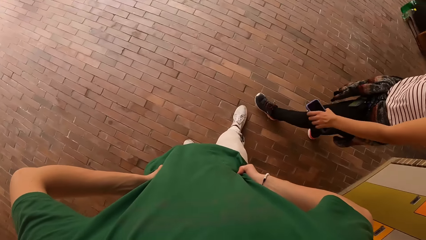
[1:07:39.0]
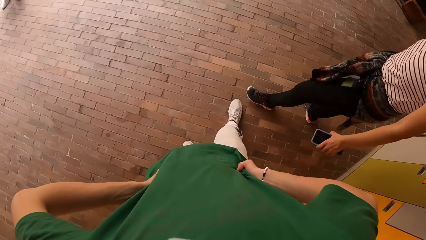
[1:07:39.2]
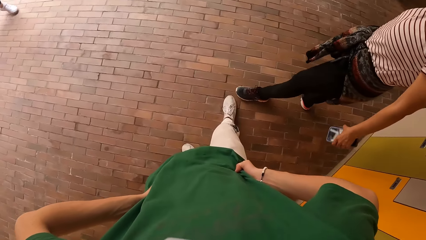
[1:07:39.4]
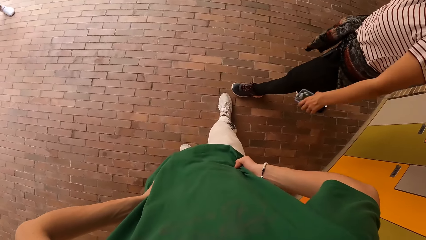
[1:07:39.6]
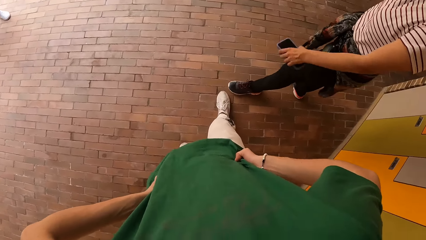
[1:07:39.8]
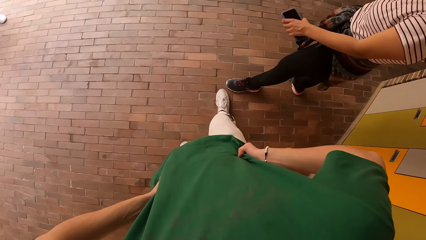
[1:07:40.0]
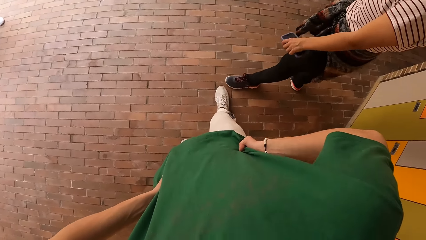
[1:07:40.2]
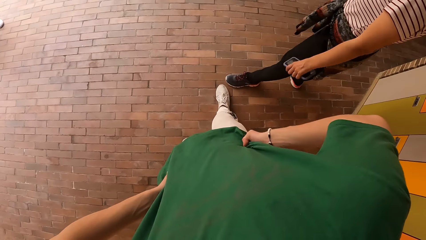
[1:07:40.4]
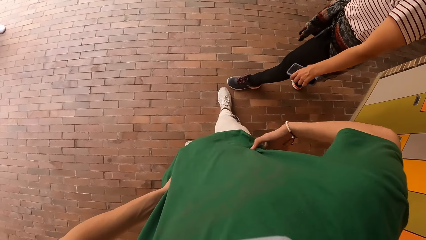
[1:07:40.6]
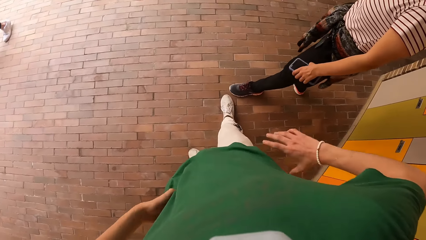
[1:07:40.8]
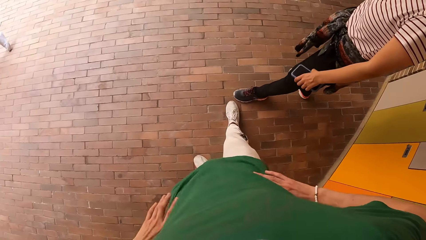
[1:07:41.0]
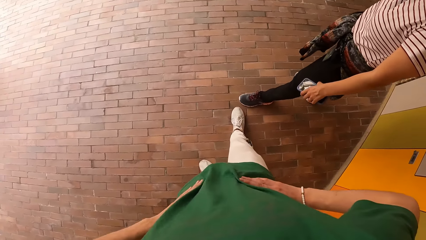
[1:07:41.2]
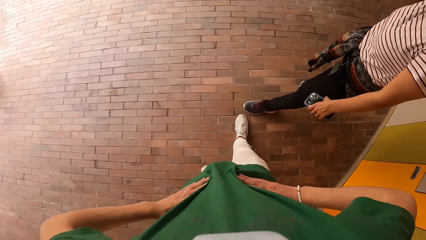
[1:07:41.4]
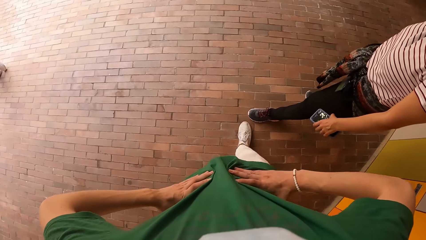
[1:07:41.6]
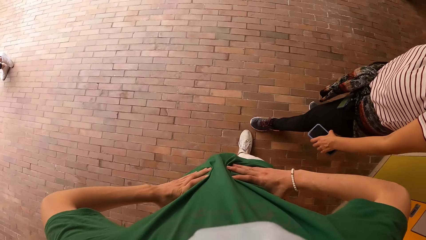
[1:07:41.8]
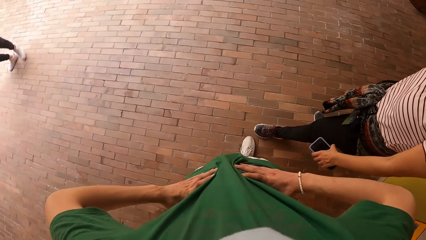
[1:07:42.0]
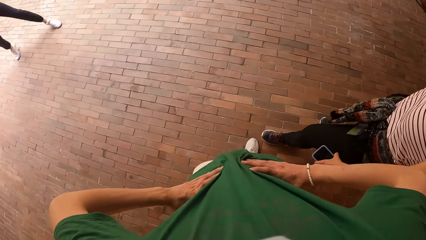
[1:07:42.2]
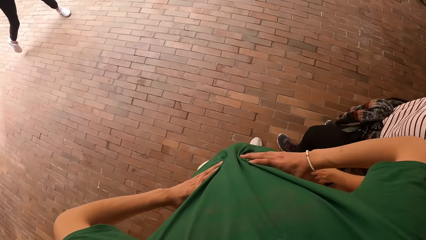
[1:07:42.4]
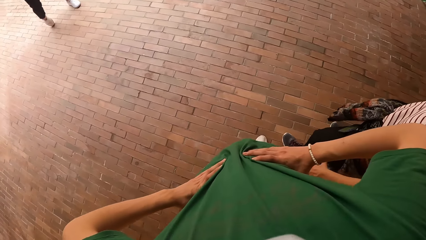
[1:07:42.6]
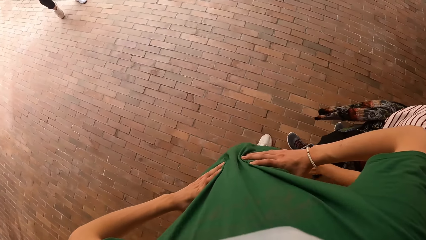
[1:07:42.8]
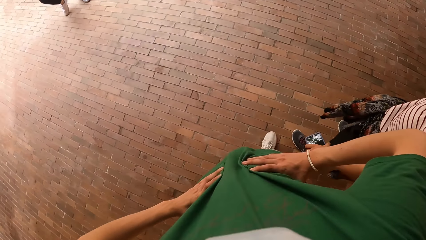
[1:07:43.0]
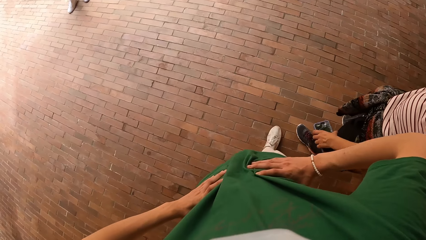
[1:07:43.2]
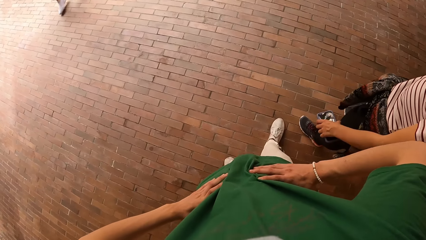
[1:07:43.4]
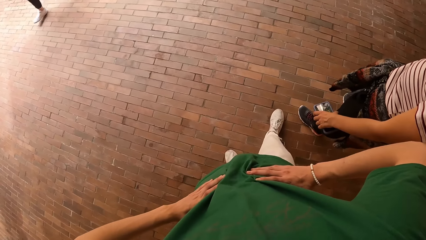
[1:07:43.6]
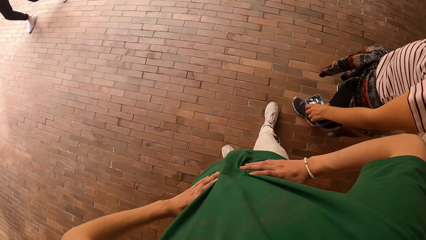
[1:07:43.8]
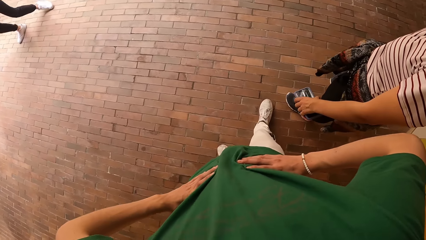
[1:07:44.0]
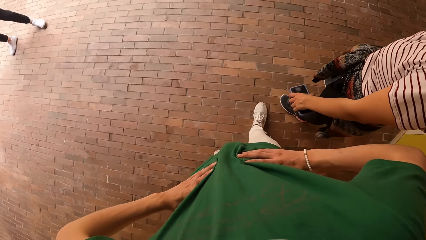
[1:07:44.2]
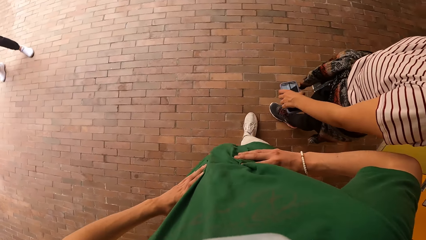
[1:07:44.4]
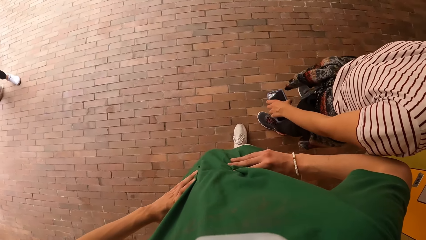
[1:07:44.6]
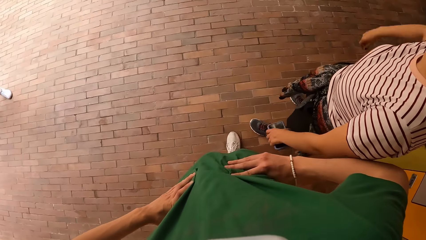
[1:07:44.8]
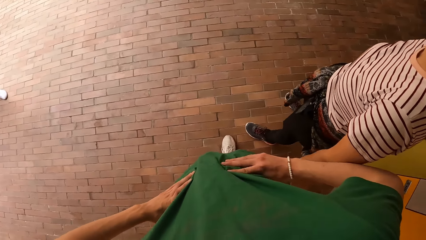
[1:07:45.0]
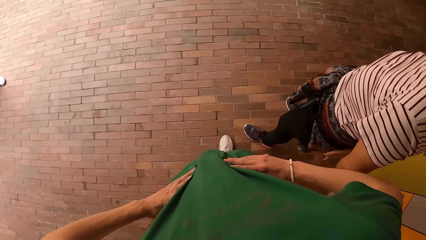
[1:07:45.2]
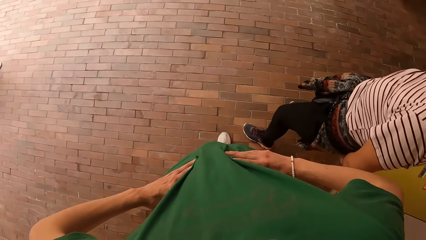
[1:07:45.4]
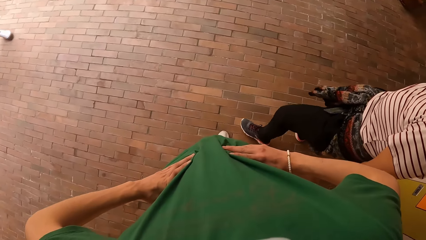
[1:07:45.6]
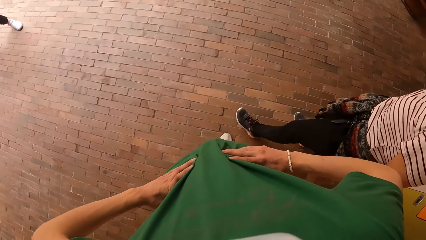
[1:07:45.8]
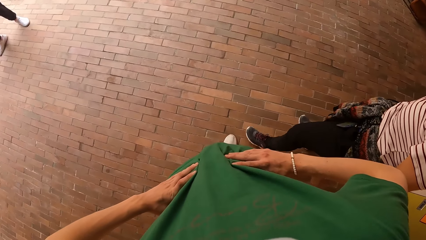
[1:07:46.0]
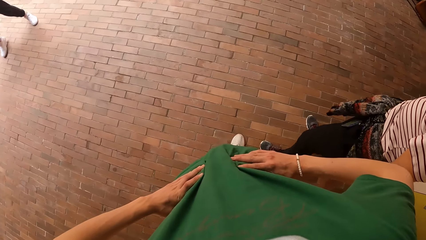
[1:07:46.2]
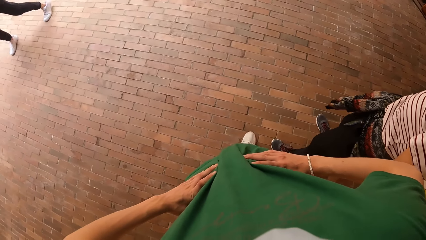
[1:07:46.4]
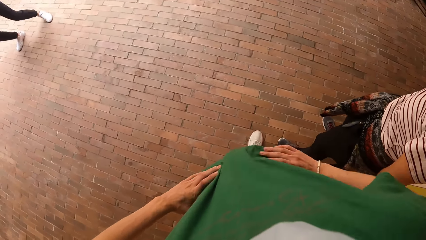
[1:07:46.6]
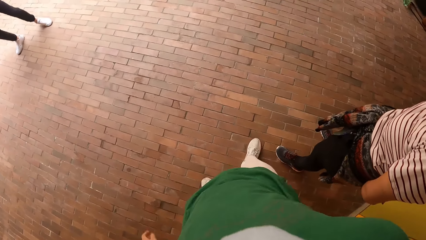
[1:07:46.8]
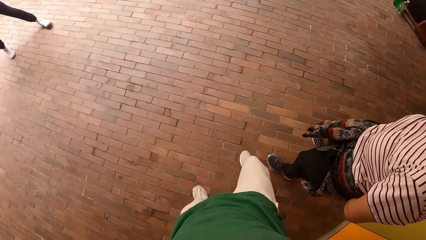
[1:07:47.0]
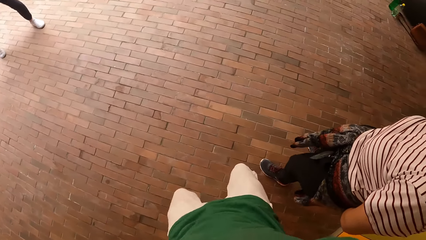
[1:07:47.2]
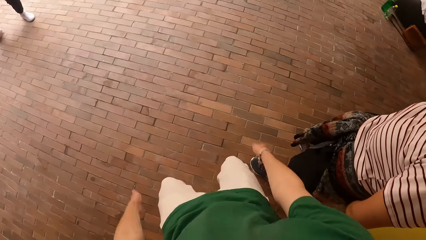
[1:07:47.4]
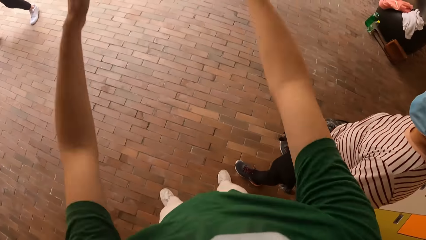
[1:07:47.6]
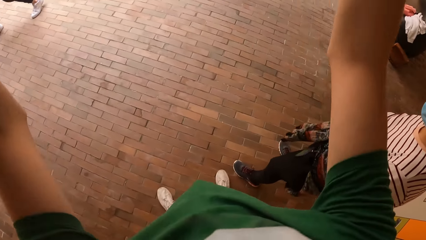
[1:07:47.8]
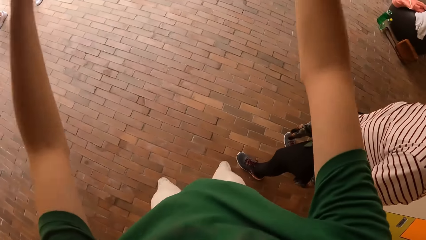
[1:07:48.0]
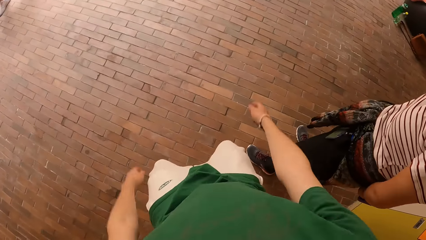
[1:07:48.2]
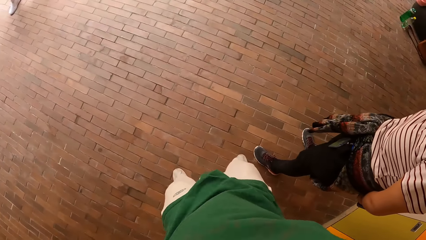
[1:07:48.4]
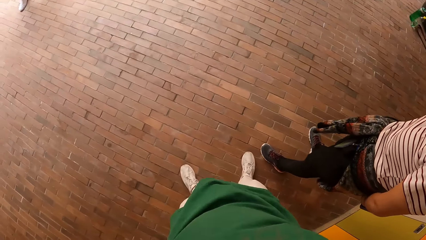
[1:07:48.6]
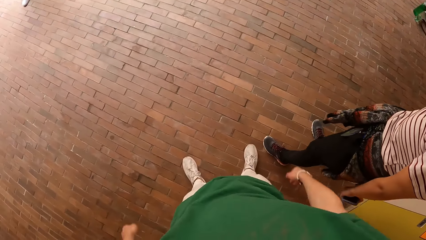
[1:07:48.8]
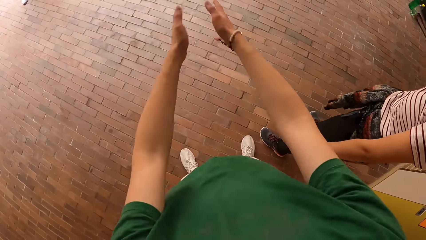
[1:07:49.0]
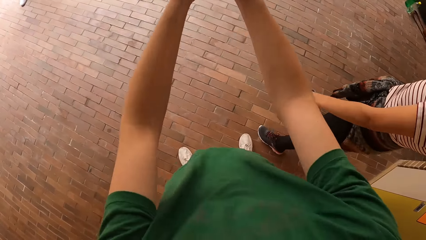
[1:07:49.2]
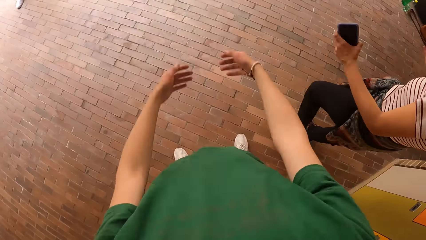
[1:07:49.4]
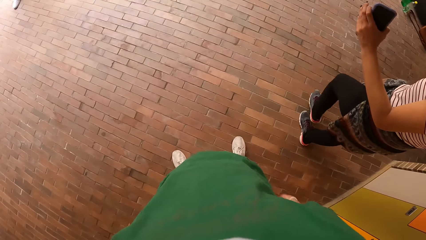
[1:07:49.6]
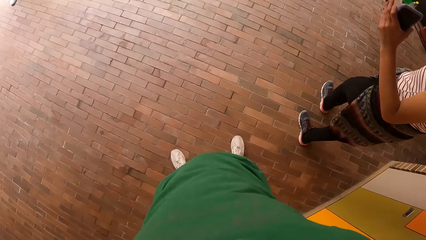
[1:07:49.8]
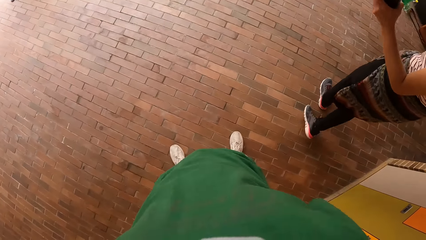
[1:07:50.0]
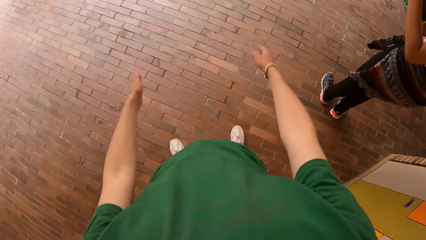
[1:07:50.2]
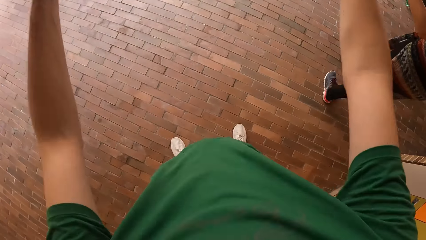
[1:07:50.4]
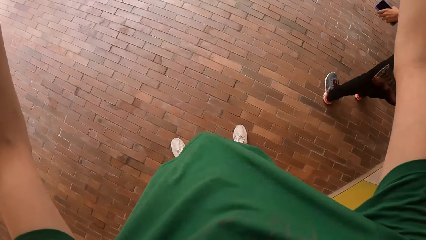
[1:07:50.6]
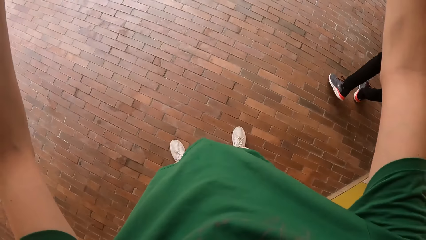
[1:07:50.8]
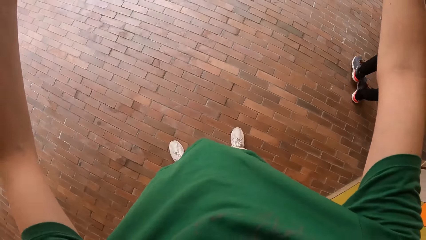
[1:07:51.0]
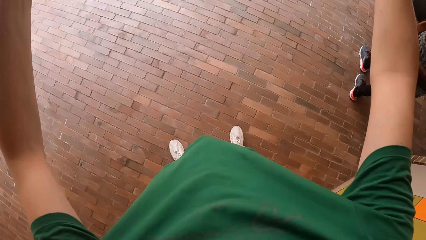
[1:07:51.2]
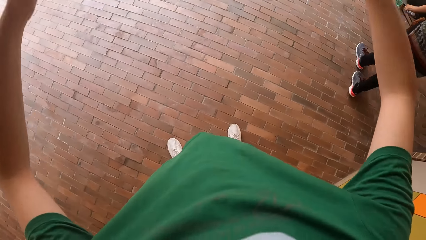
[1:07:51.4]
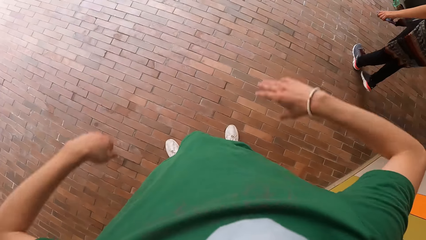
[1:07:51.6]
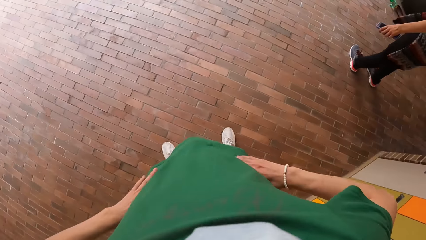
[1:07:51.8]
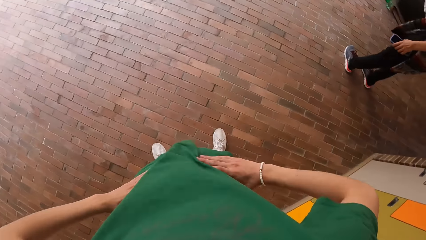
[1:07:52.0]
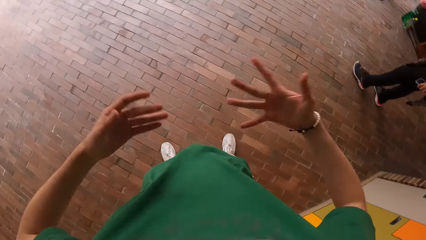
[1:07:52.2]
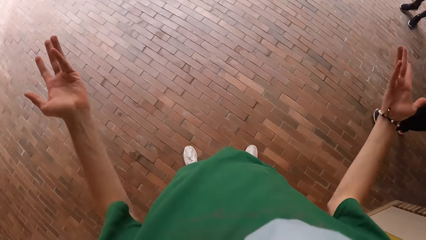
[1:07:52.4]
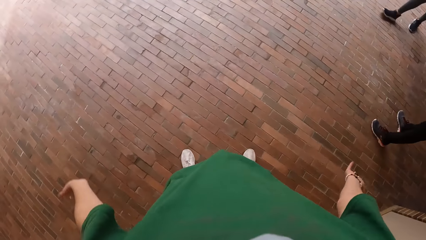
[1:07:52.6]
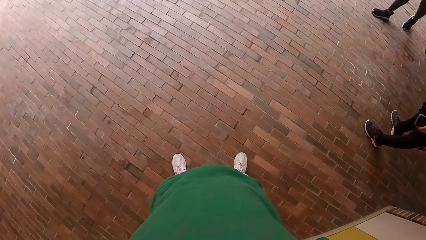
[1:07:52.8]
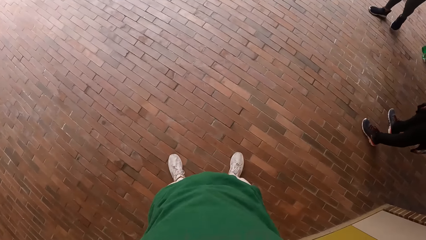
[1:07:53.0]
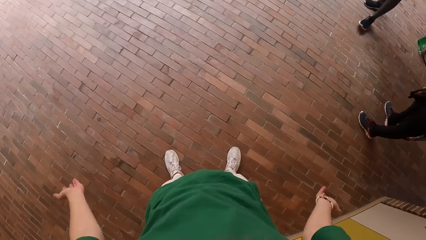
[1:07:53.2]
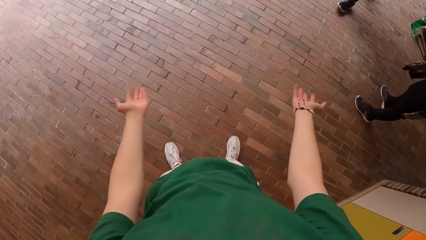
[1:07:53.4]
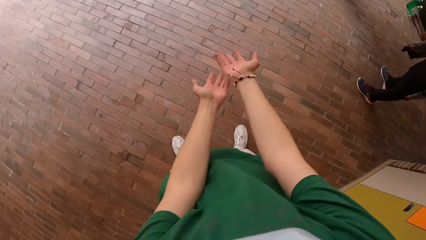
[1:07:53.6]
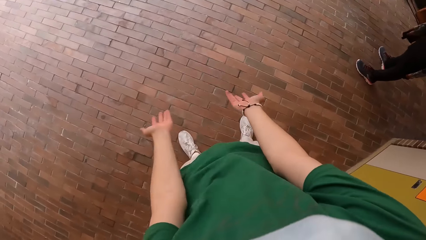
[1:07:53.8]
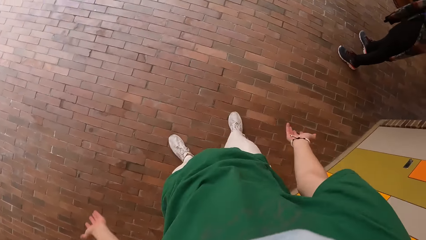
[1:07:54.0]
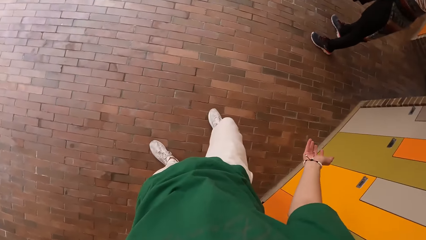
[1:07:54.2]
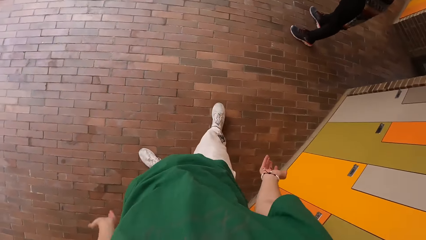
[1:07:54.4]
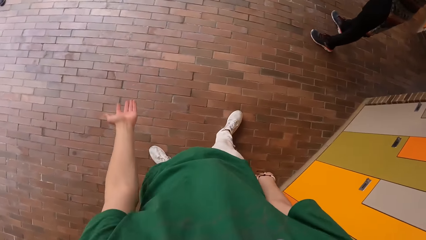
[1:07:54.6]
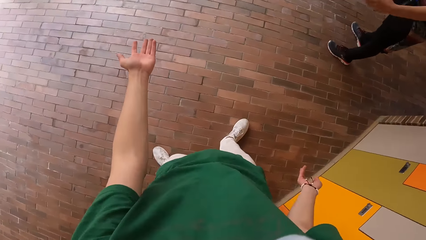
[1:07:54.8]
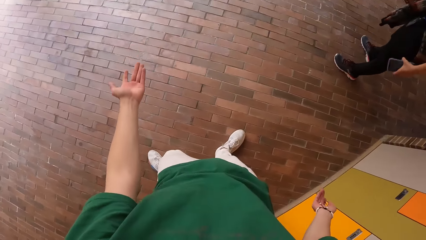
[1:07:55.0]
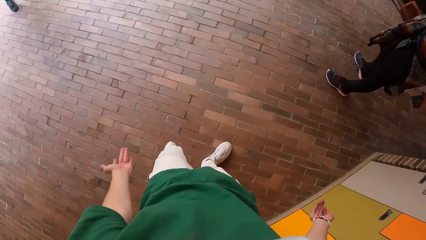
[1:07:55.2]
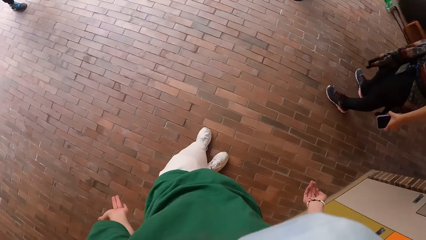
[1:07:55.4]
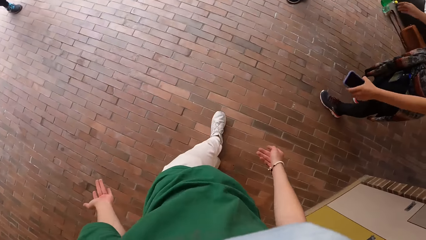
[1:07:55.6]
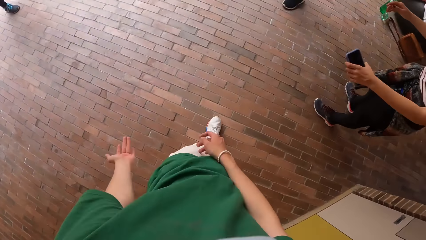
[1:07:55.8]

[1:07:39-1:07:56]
The woman dances and puts both hands at her back. The camera wearer drops both hands from his waist. He raises his hands up and down. He puts both hands on his waist. He converses with a group of people.
